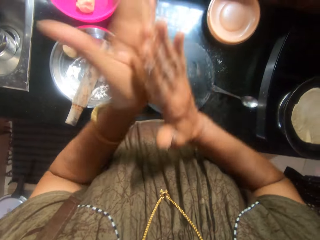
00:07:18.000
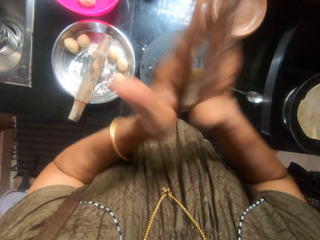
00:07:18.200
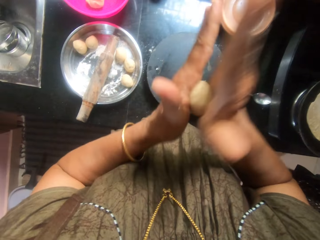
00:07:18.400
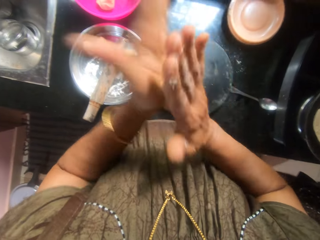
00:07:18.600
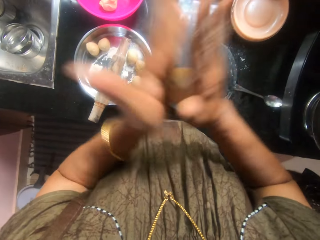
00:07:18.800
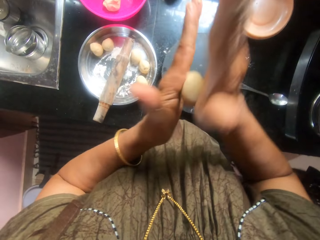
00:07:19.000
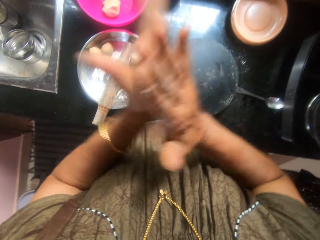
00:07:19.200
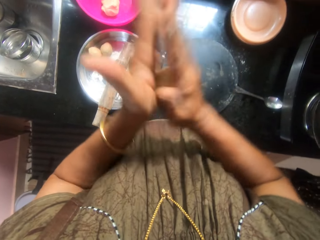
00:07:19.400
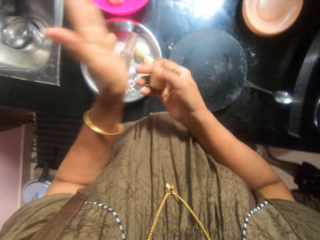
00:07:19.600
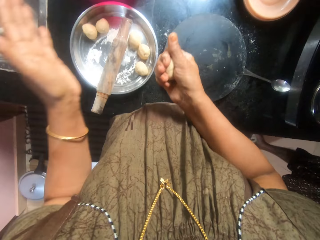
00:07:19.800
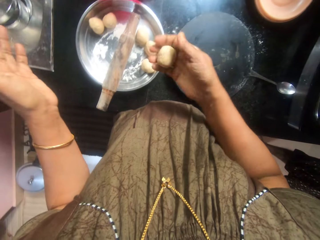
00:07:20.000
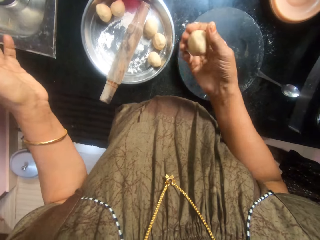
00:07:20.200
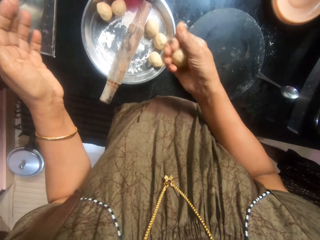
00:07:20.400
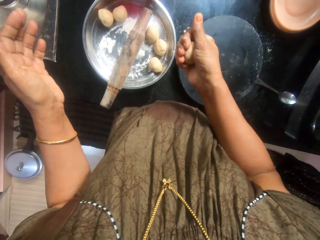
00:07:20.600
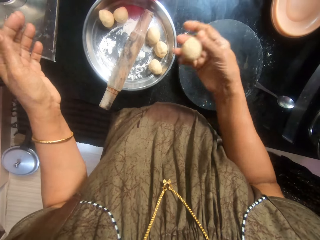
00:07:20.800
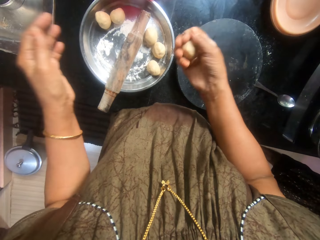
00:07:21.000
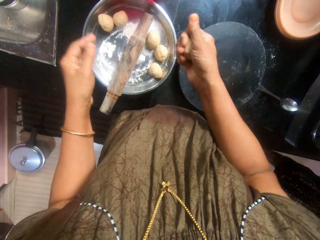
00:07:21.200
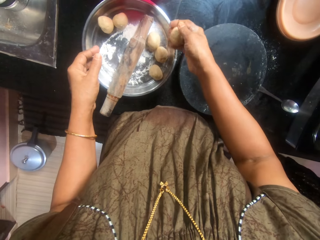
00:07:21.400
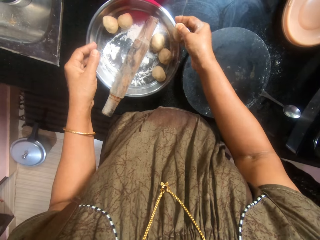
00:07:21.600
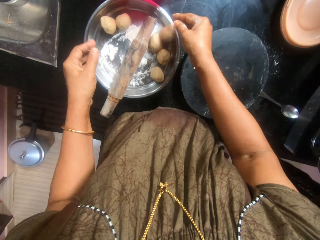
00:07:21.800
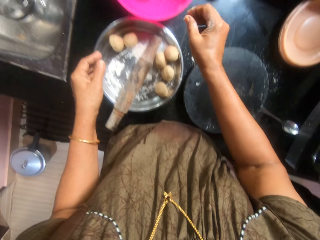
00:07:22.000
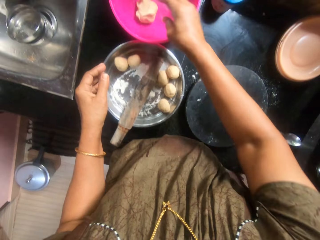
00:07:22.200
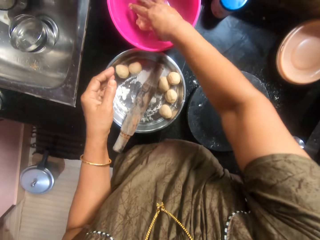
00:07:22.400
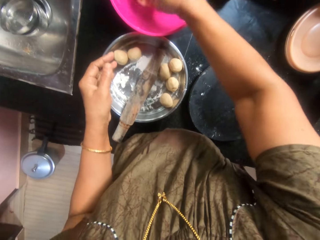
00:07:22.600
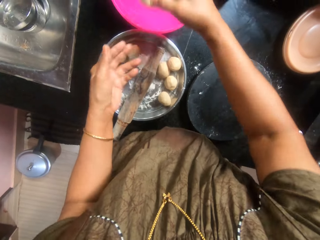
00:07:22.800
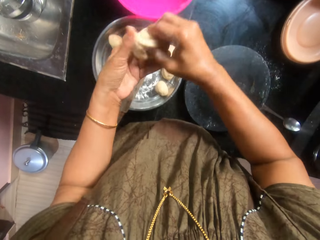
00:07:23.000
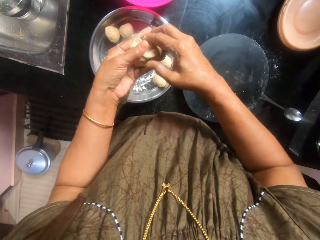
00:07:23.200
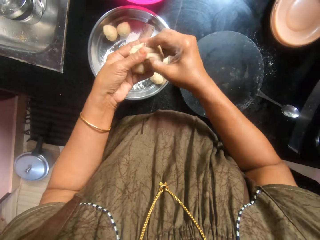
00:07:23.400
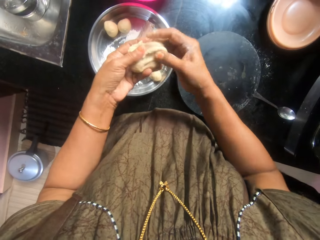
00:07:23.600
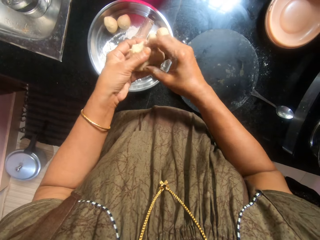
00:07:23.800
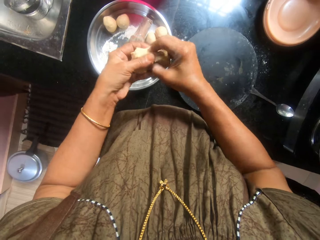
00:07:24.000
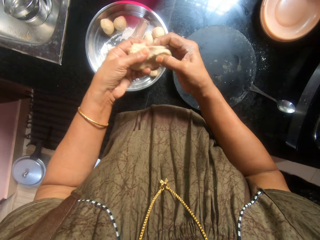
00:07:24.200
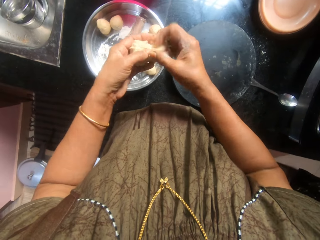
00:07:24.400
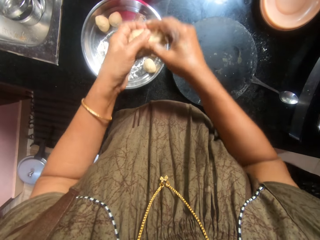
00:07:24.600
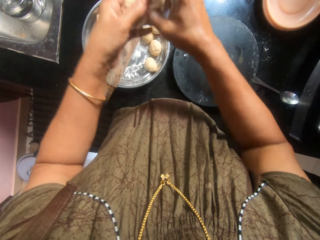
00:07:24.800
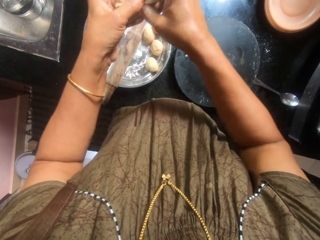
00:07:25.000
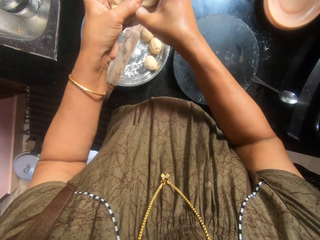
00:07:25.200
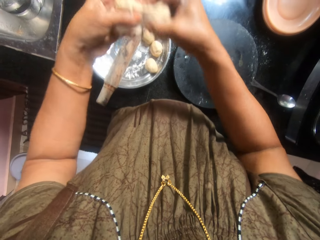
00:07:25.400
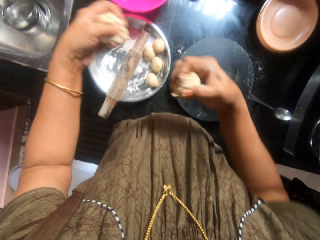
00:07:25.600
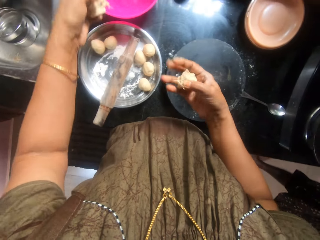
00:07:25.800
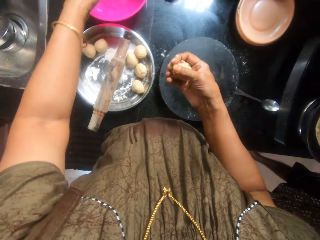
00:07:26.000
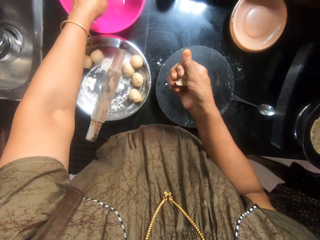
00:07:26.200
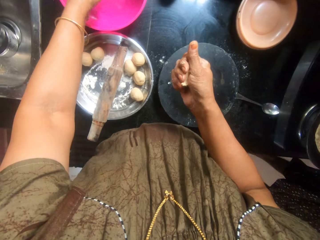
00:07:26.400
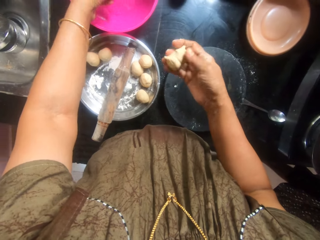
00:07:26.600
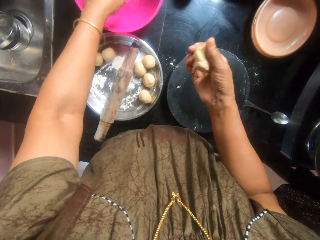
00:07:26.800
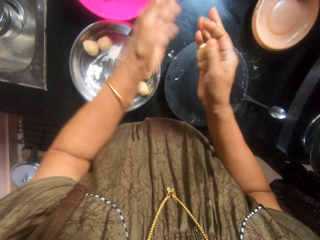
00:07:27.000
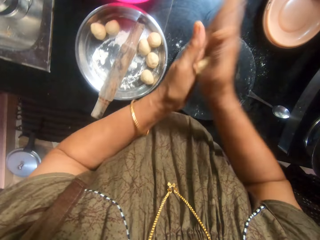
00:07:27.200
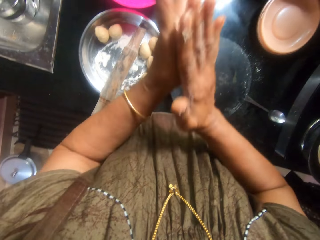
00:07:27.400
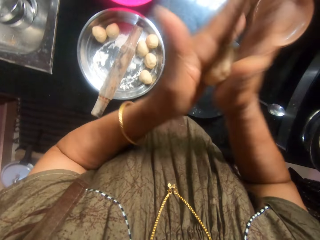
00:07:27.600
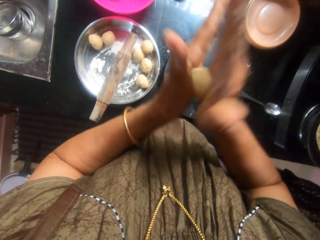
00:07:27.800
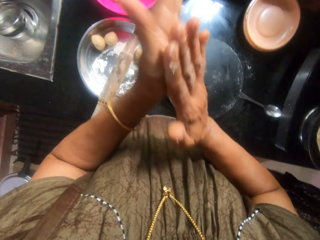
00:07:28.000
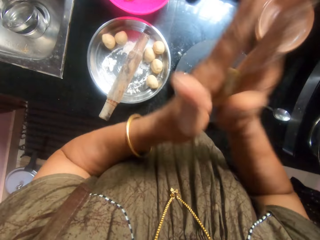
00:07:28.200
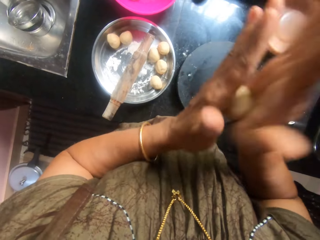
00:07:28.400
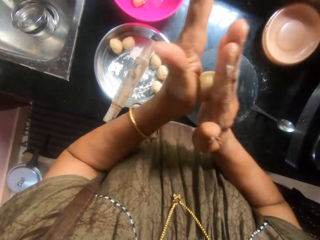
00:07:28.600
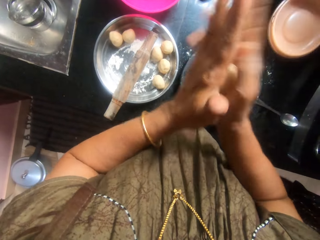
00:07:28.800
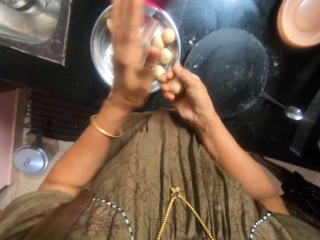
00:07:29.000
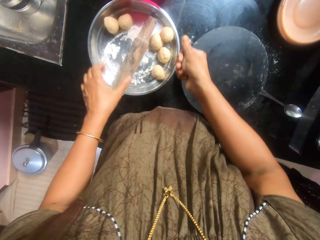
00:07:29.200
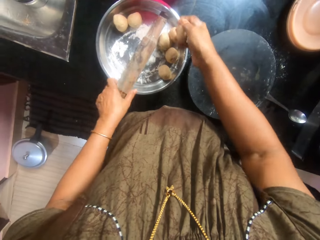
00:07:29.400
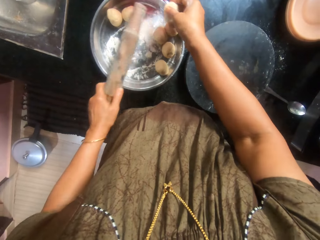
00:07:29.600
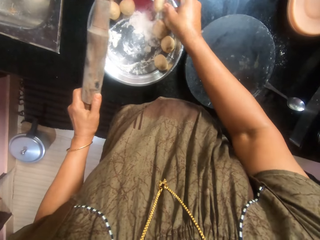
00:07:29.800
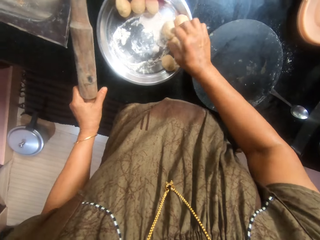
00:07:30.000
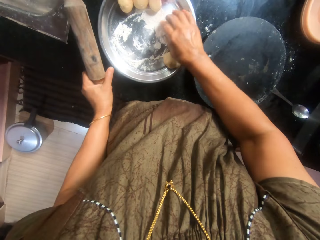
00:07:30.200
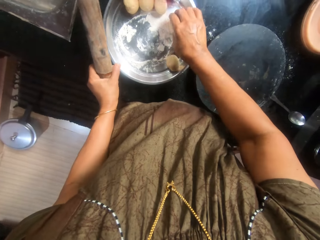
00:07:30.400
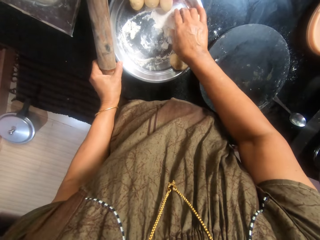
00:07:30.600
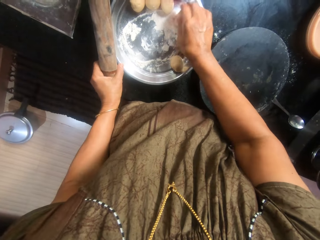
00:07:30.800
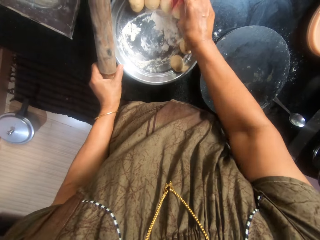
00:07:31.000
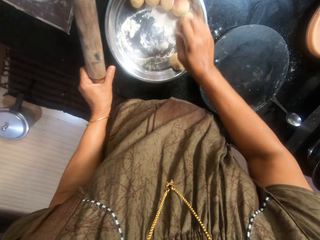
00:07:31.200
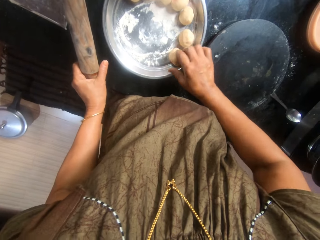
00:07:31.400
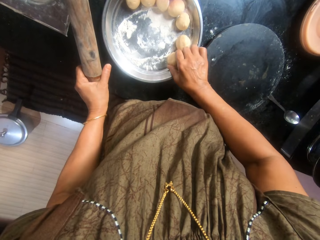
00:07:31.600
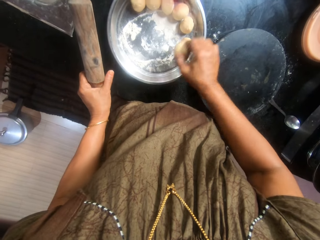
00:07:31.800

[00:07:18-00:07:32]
The camera wearer drops the dough inside the tray. They pick the dough from the pink bowl. They take from the dough. They cut a piece of dough. They drop the dough back in the pink bowl. They rub the dough into a ball using hands. They pick the rolling pin from the tray. They drop the dough inside the tray. They arrange the dough inside the tray.

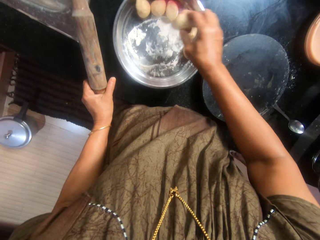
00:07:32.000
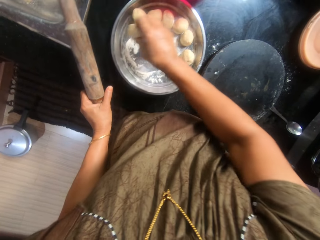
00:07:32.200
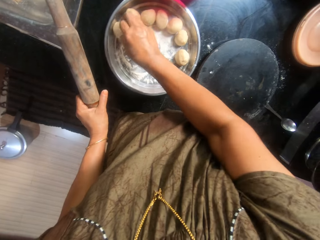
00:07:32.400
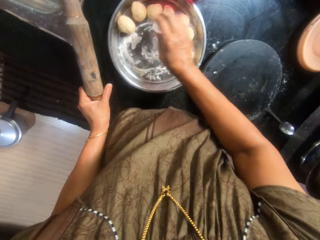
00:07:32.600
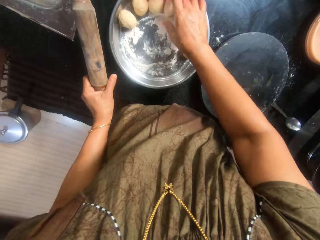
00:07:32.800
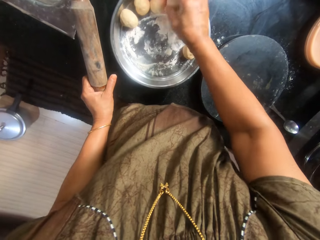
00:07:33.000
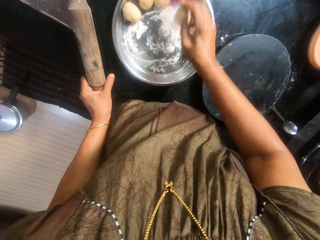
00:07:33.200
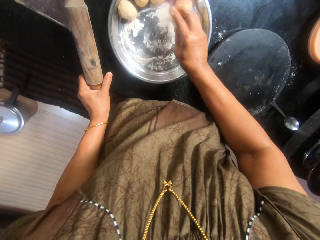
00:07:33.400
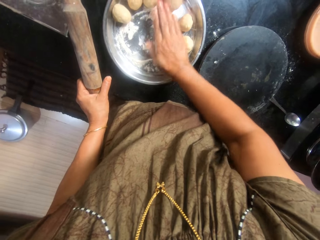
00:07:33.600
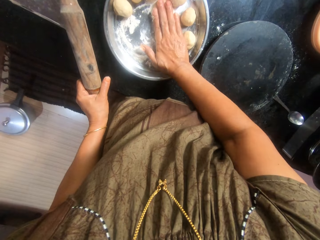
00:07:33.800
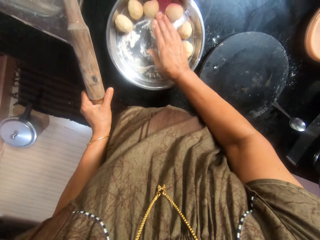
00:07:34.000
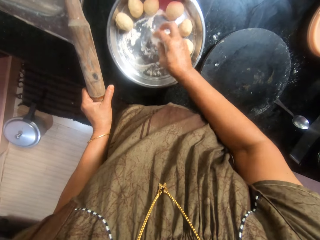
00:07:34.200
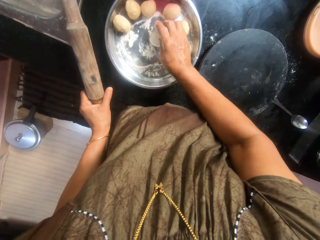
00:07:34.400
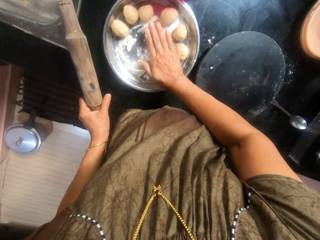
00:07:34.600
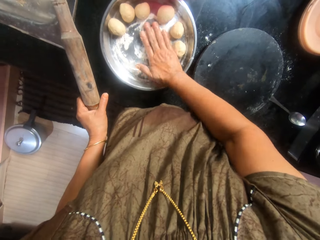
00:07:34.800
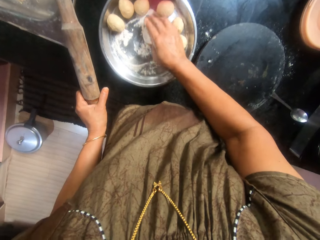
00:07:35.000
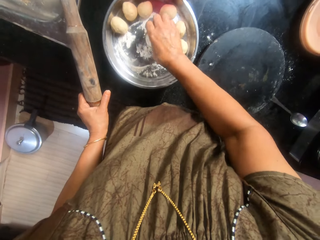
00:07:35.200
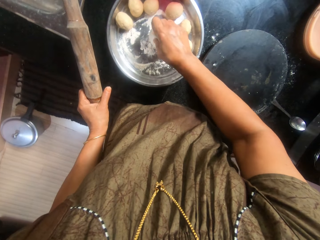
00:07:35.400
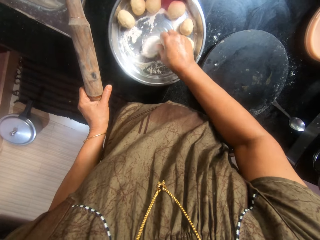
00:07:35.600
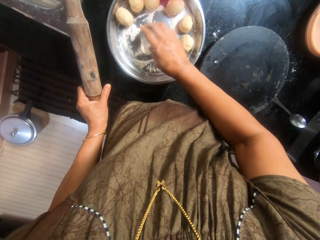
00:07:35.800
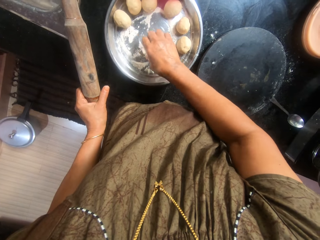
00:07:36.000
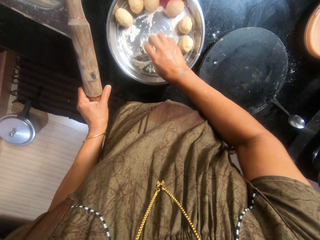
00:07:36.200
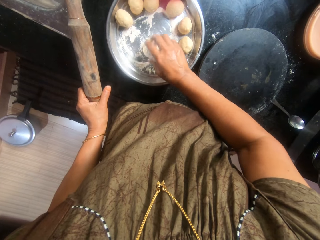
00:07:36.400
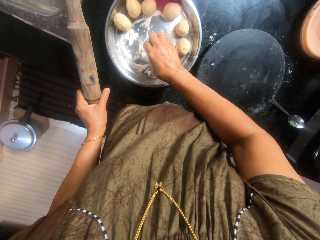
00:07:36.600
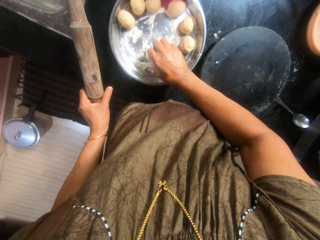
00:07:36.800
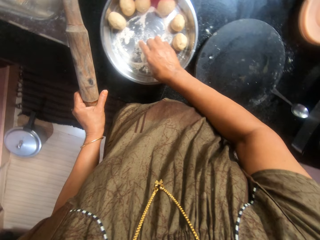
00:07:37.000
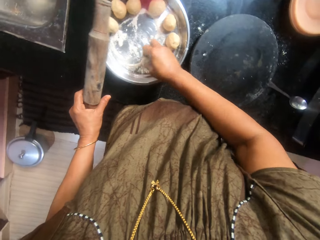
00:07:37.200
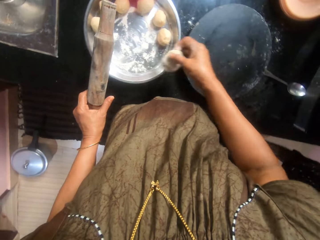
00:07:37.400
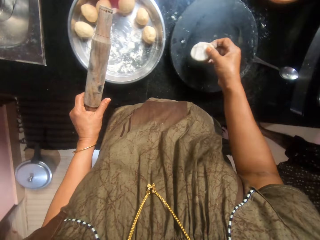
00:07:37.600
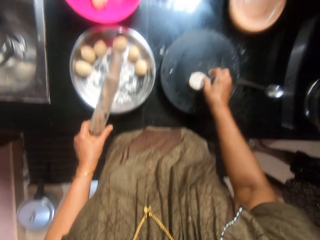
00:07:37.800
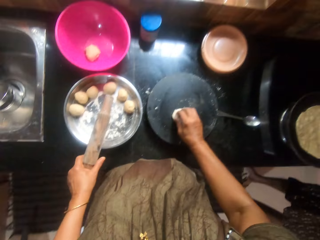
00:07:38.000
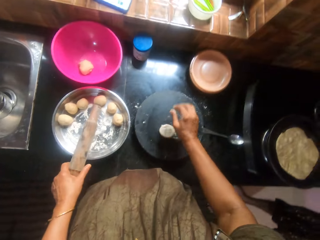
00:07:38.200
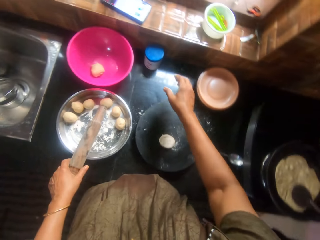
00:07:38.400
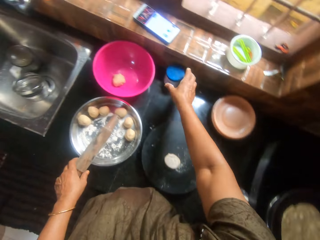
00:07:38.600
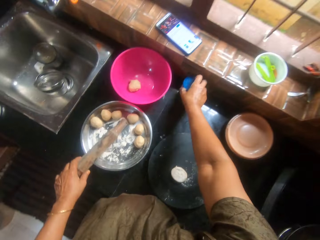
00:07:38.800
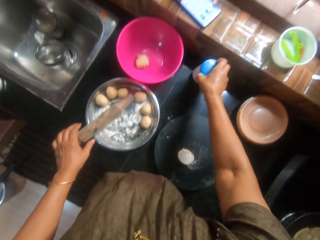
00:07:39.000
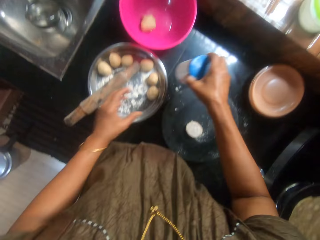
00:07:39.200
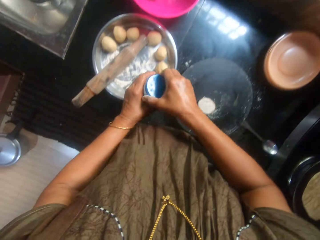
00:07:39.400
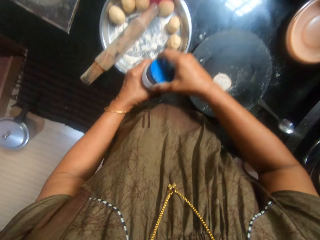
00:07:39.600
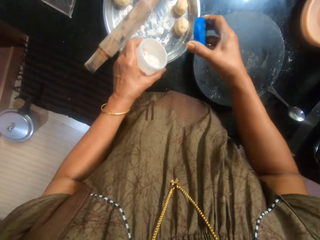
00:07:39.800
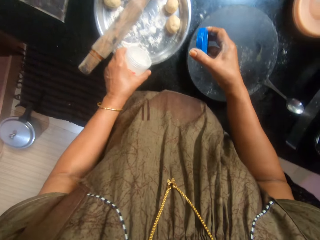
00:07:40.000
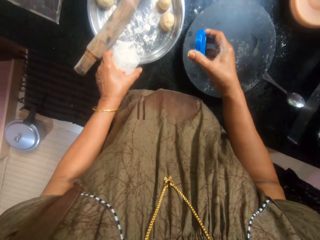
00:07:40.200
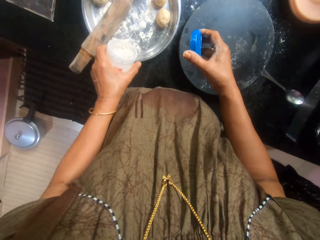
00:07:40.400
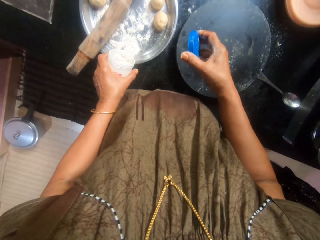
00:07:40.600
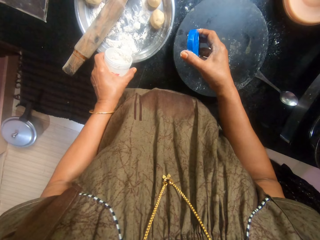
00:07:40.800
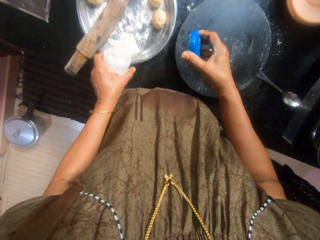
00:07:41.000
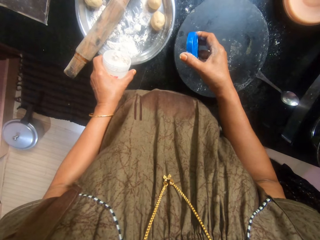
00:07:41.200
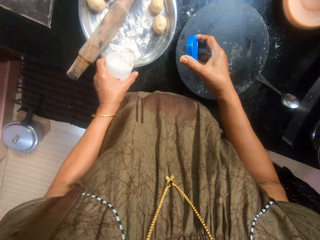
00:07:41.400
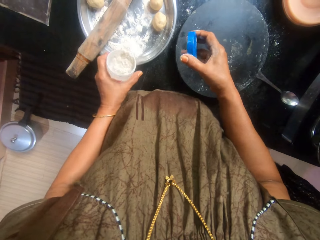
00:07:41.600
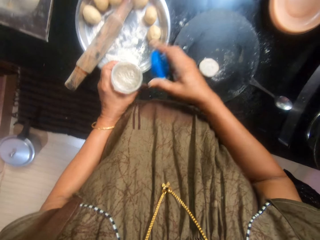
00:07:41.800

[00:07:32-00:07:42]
The camera wearer picks one of the dough from the tray. They mix the dough with the flour inside the tray. They press the dough on the flour. They place the dough on the pastry board. They rub oil on the dough inside the pan. They flatten the dough with the rolling pin. They pick a plastic container or can from the countertop. They place the rolling pin on the tray. They remove the container lid. They pour flour from the container inside the tray.
